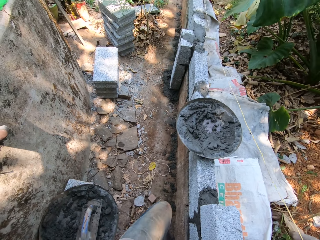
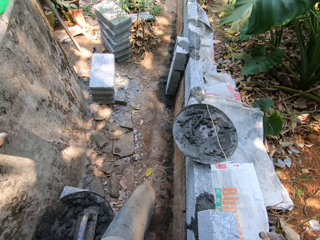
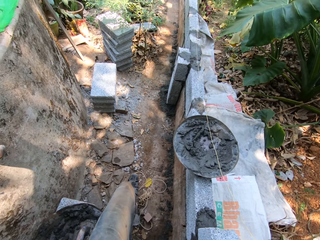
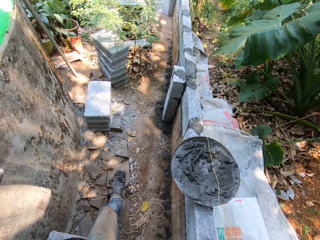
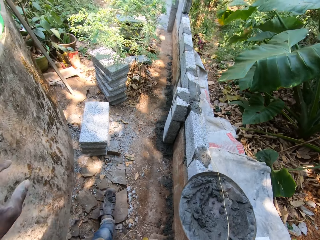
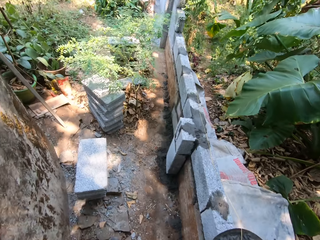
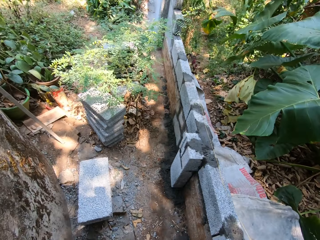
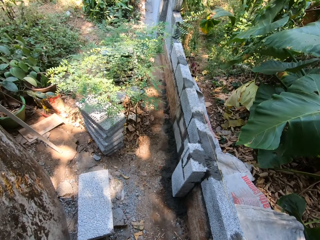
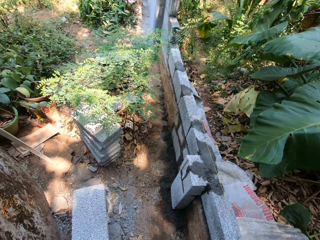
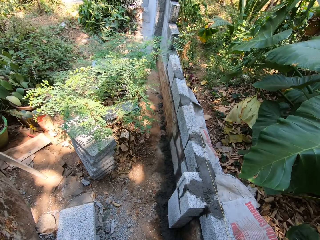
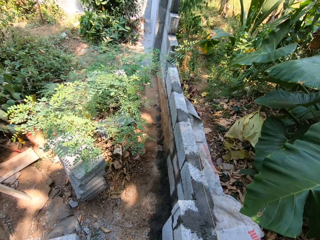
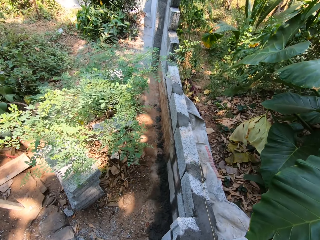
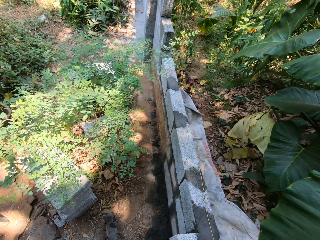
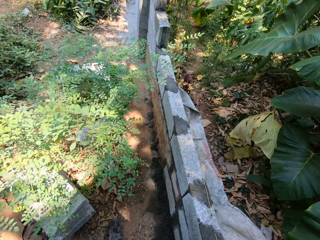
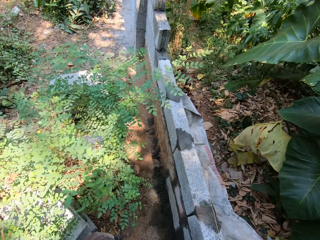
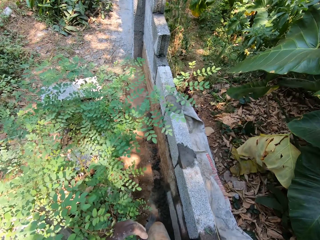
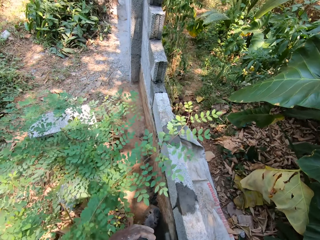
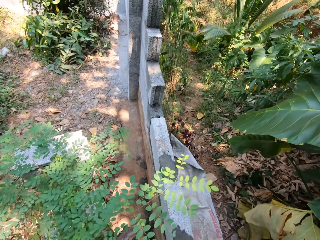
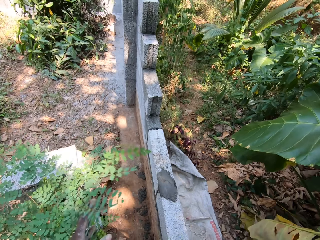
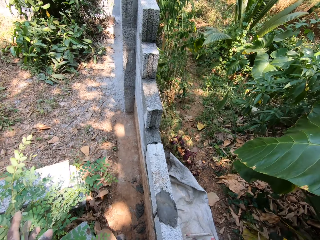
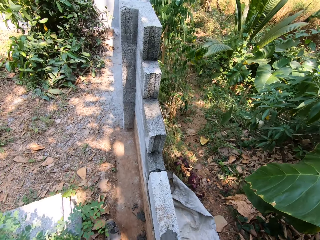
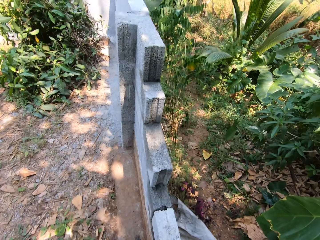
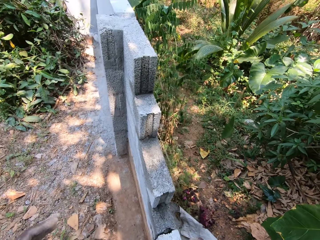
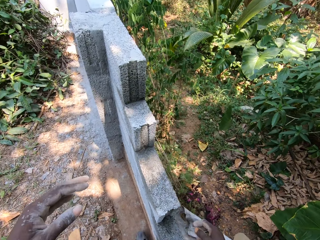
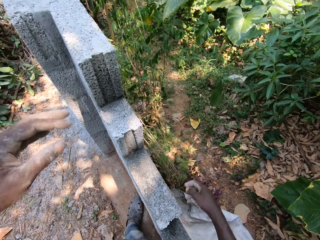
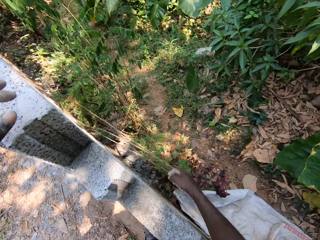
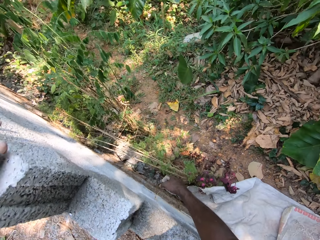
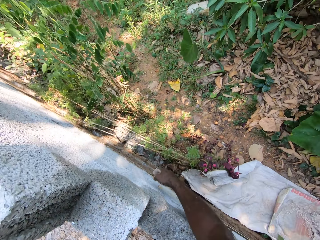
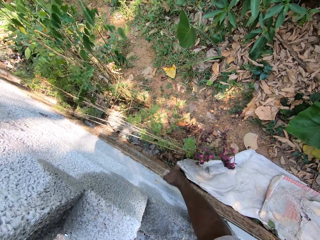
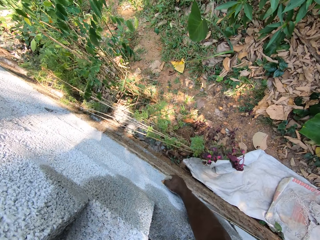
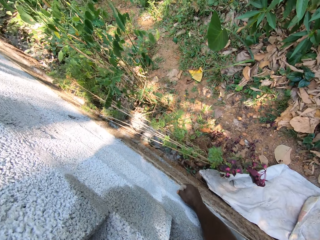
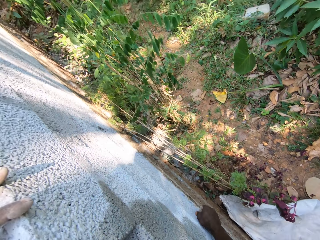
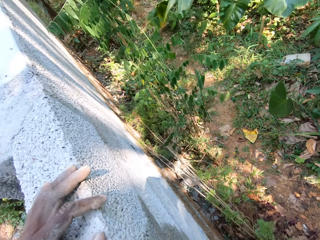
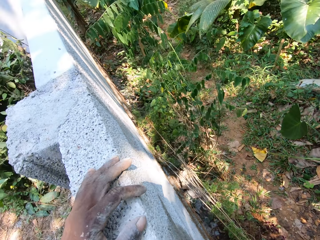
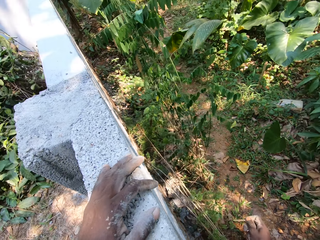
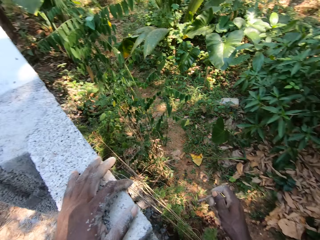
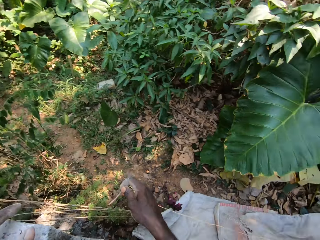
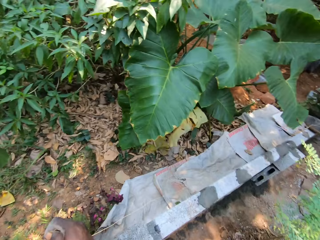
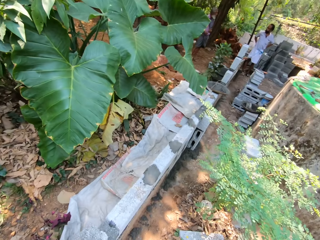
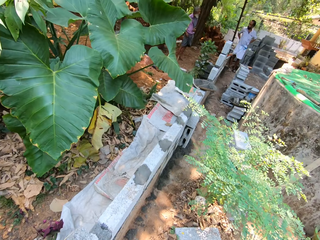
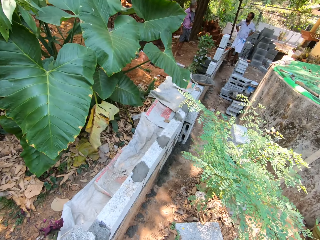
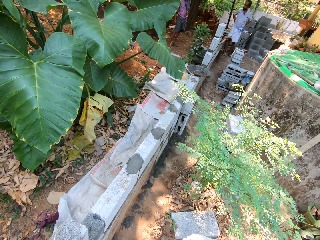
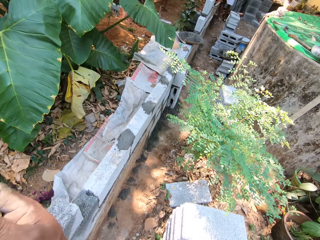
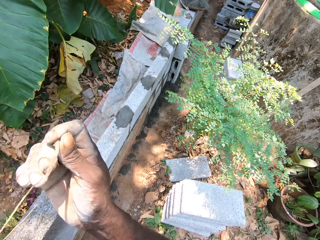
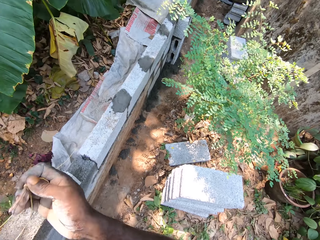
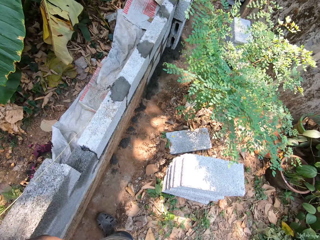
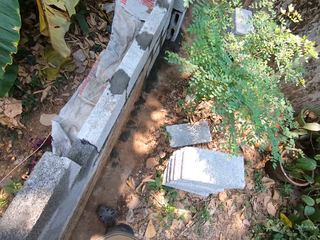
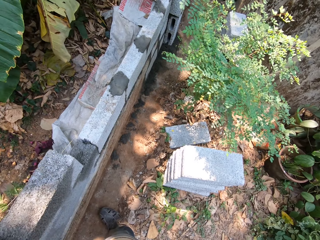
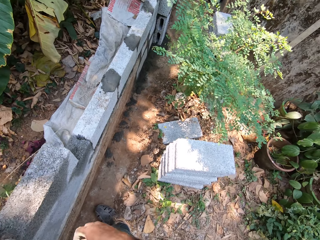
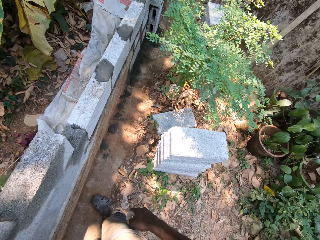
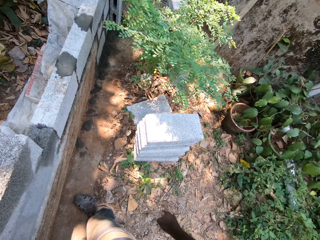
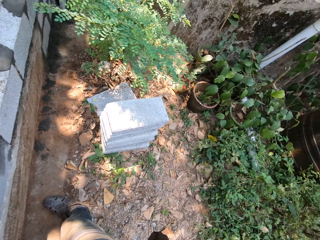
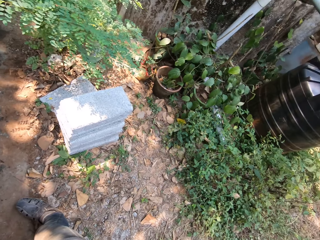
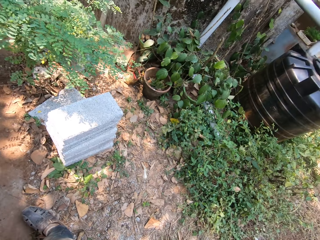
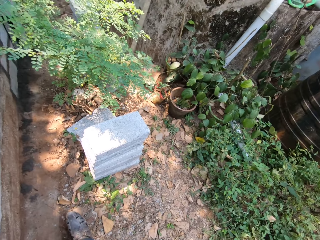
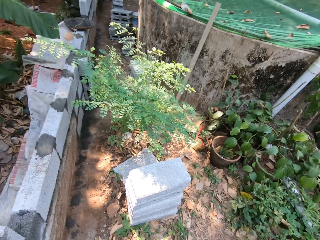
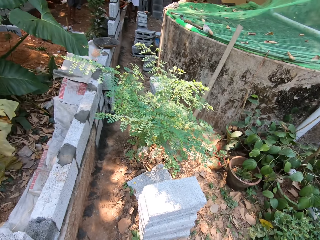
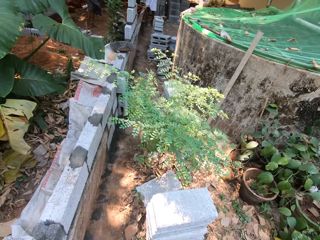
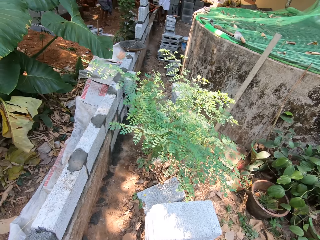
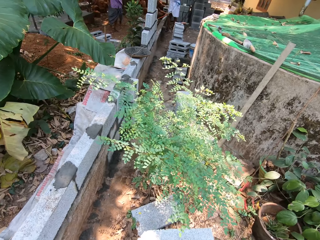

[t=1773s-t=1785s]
The camera wearer walks towards a part of the fence. He holds the rope with his right hand. He draws the rope with his right hand. He measures the bricks with the rope. He throws a broken piece of brick with his right hand.

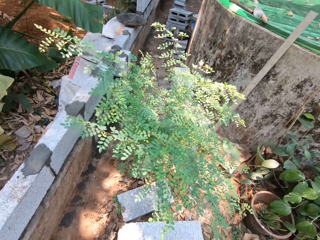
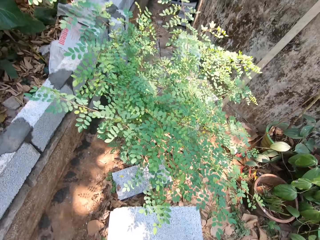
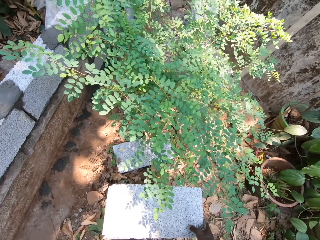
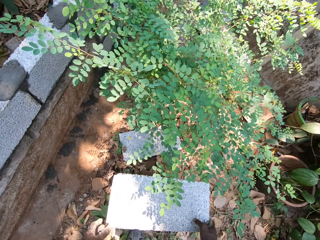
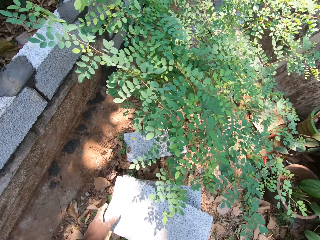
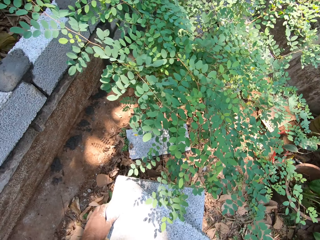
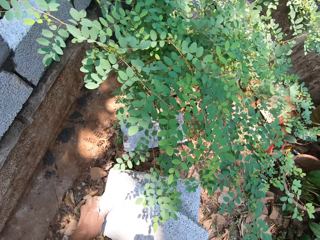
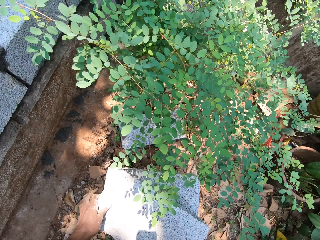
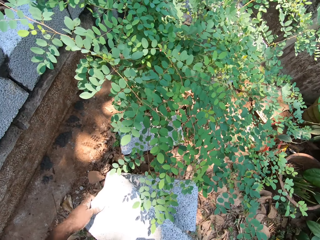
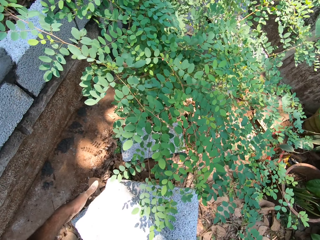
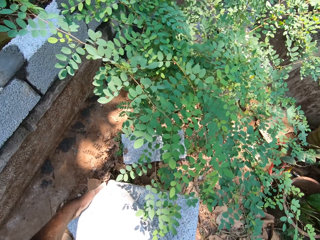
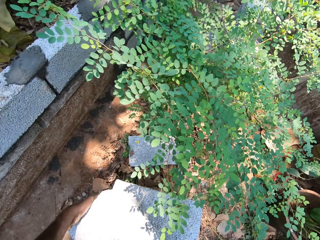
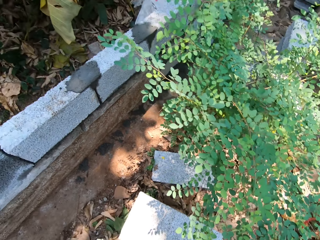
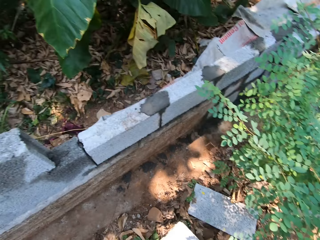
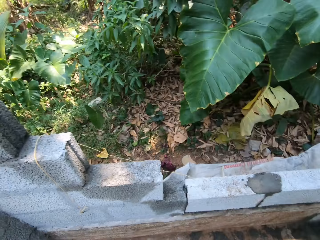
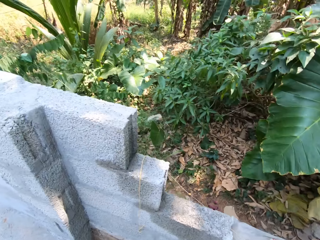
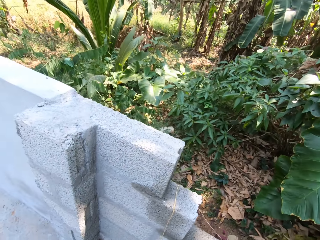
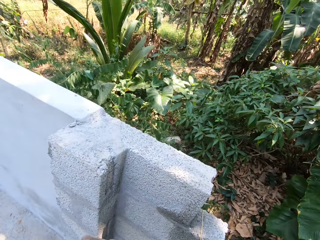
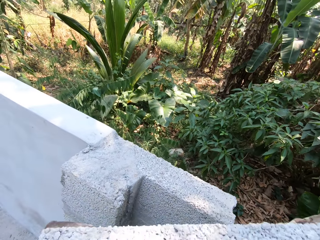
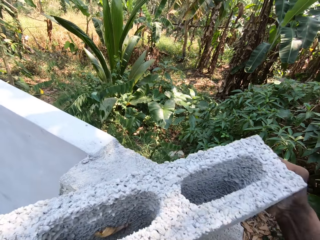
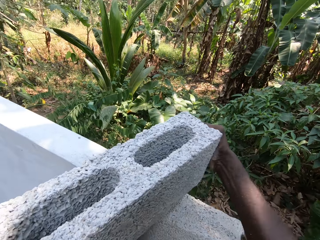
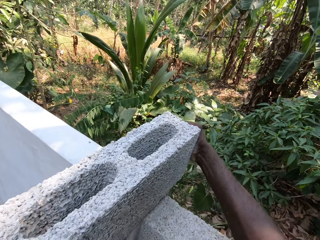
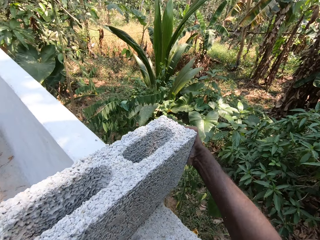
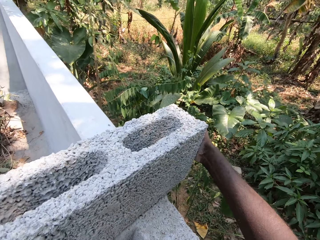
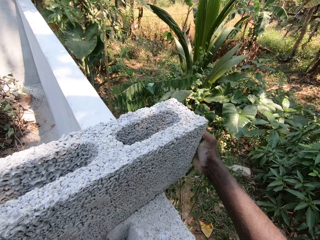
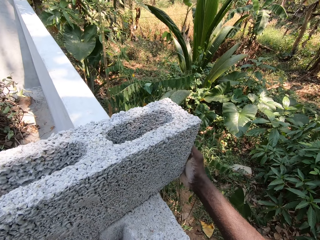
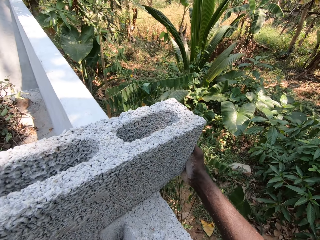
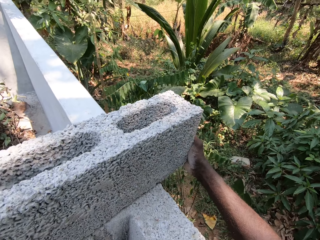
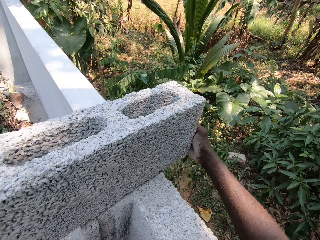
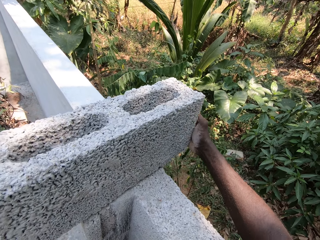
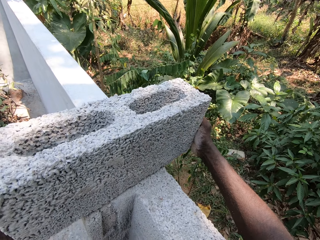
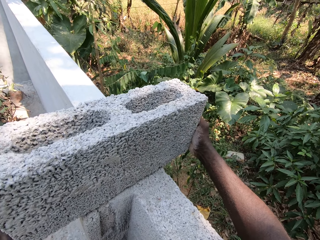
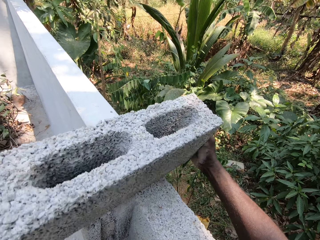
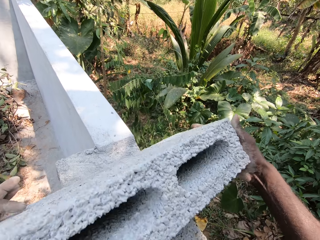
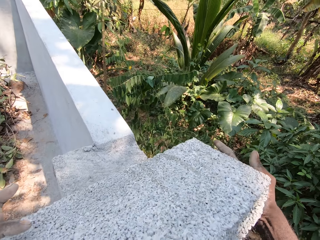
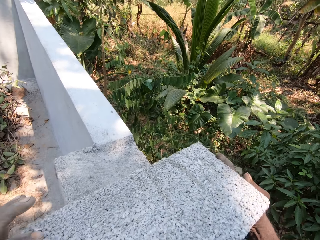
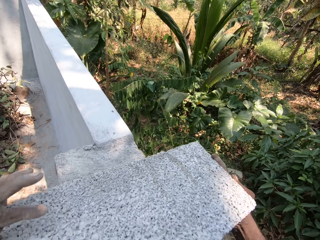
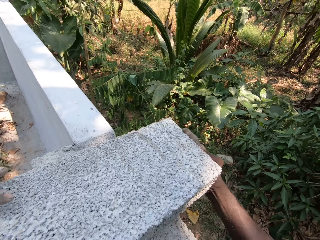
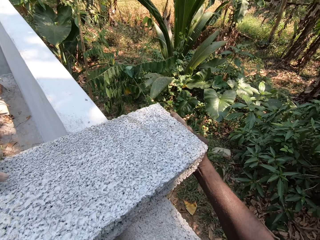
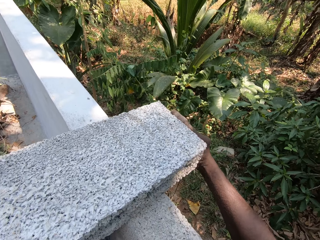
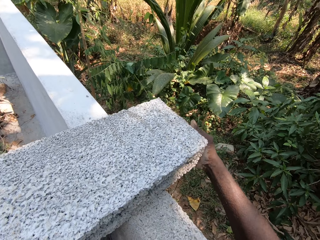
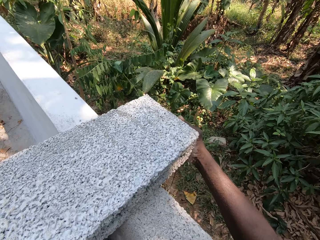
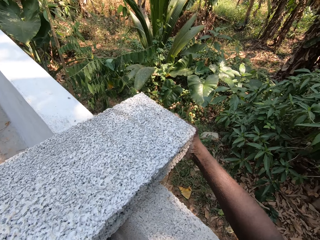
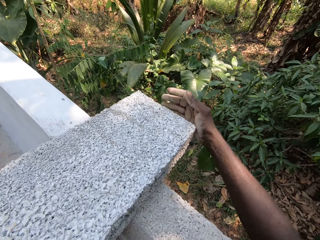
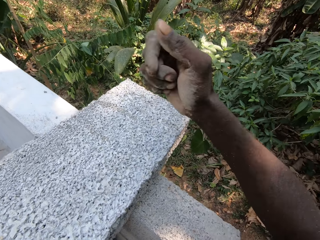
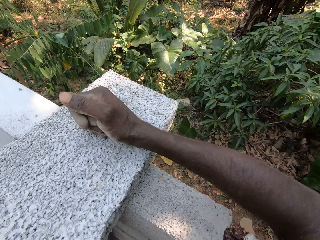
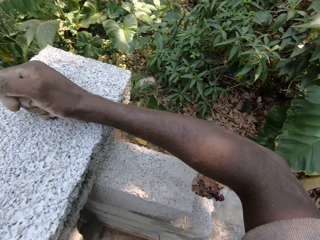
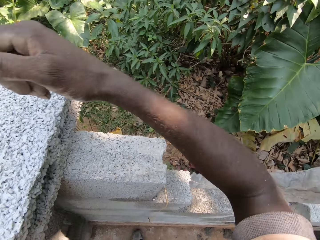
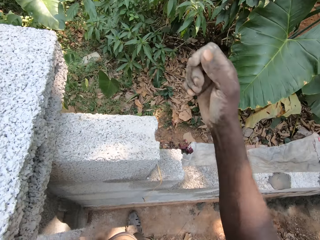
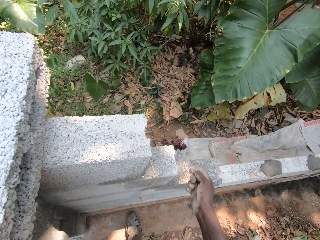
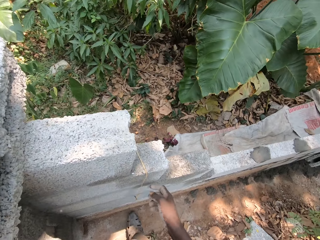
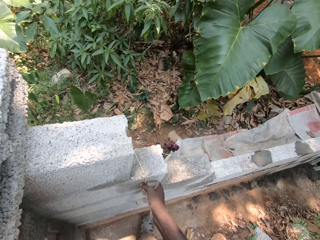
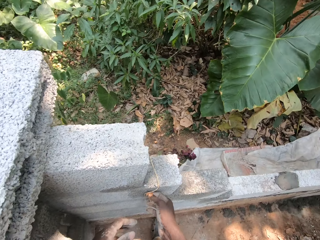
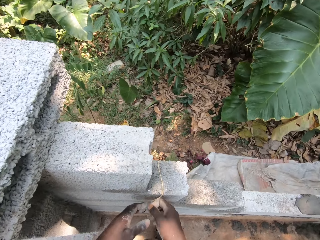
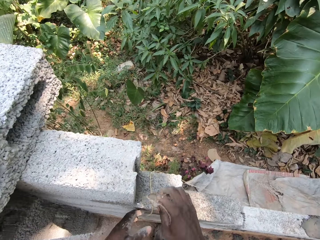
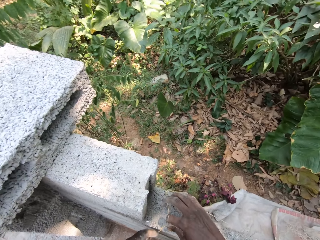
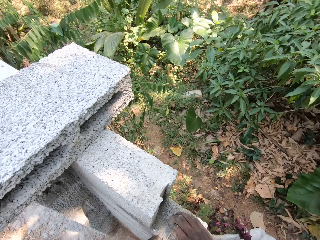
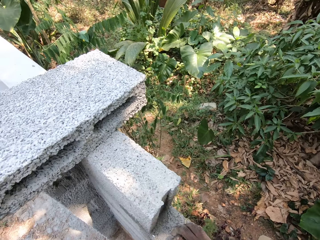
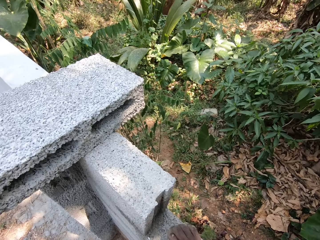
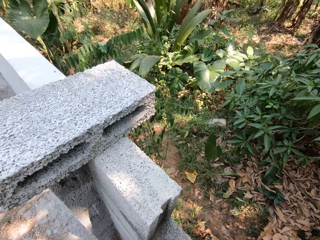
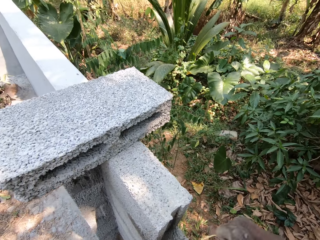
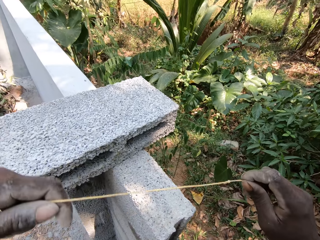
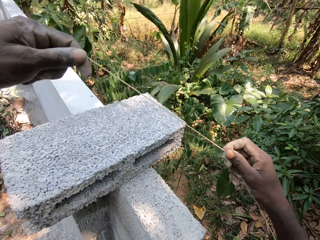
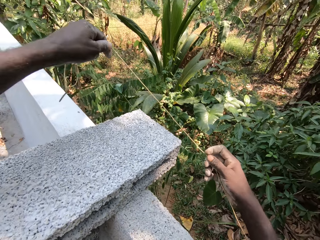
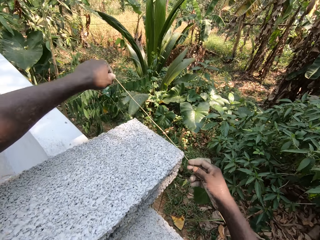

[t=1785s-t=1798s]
The camera wearer carries a brick from a pile of bricks with his hands. He picks up the brick from the ground. He places the brick on the fence with his hands. He adjusts the brick with both hands. He draws the rope with his hands.
